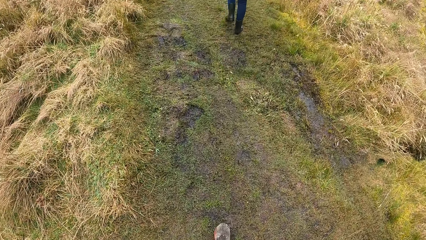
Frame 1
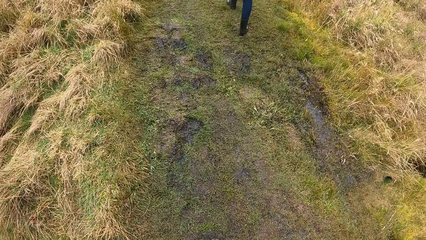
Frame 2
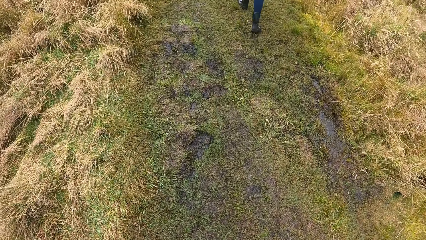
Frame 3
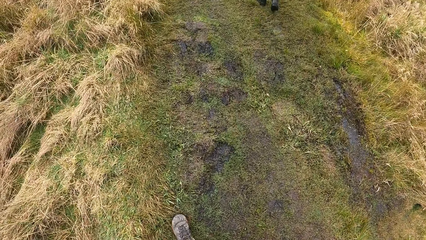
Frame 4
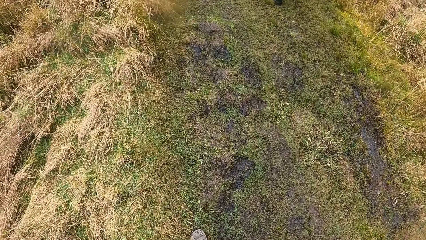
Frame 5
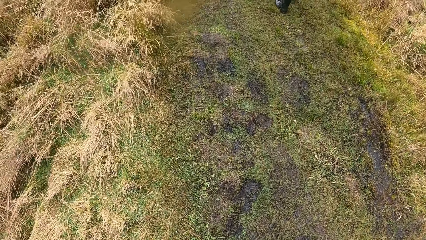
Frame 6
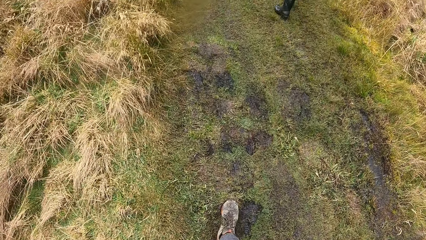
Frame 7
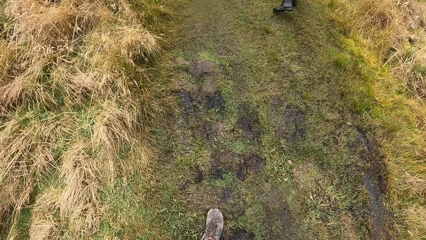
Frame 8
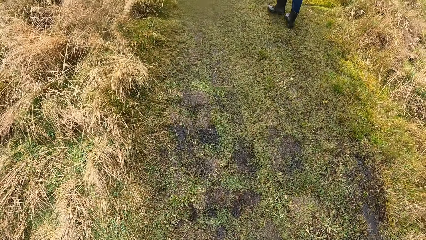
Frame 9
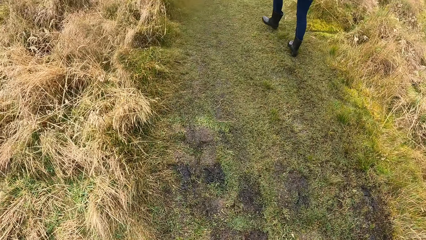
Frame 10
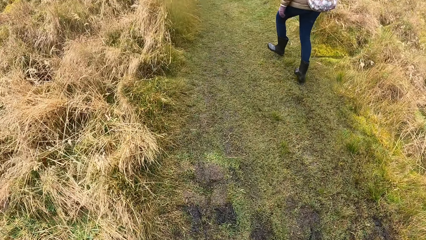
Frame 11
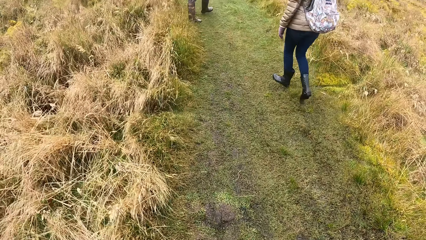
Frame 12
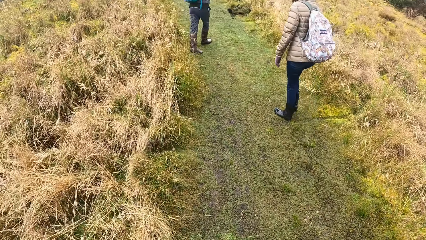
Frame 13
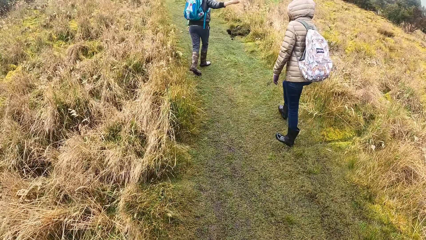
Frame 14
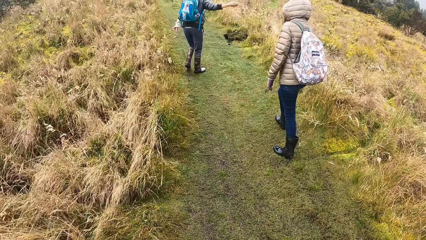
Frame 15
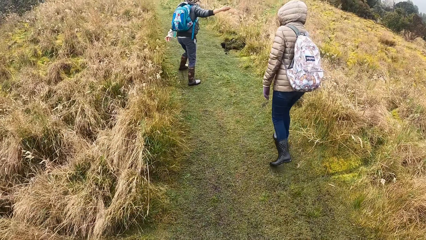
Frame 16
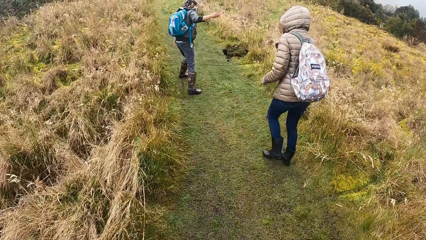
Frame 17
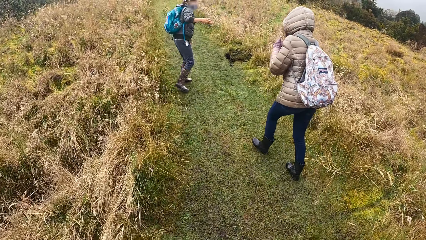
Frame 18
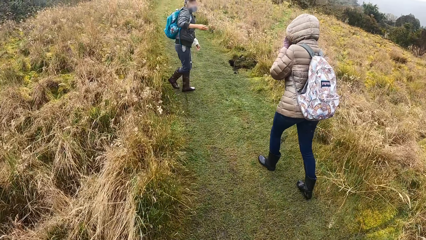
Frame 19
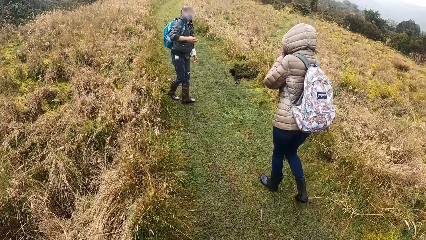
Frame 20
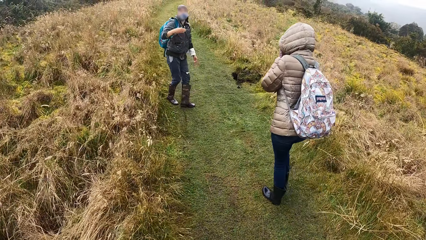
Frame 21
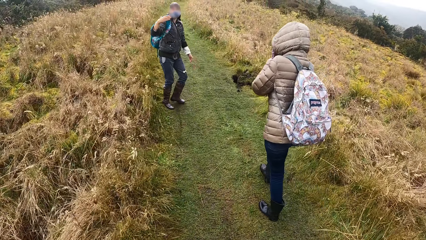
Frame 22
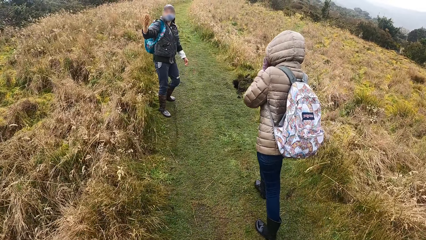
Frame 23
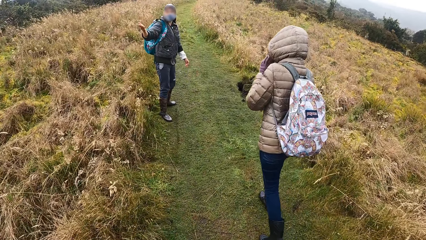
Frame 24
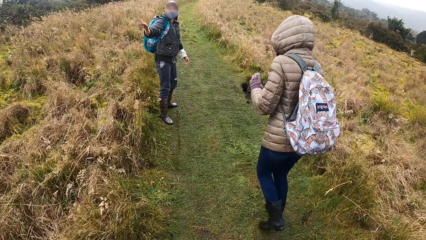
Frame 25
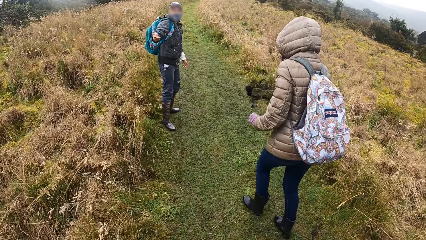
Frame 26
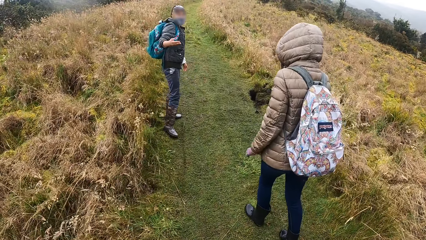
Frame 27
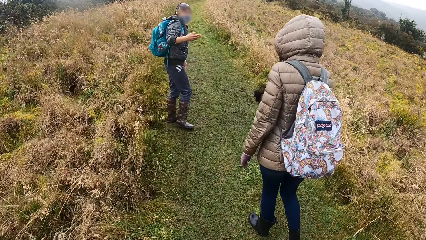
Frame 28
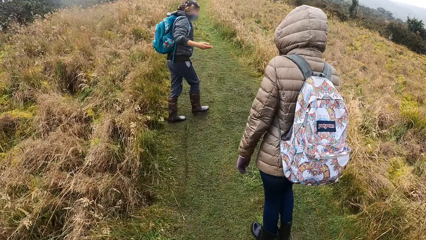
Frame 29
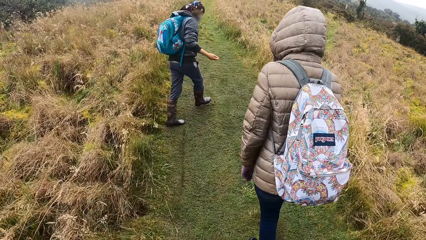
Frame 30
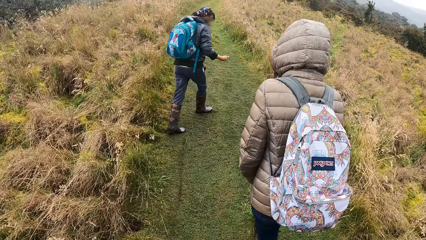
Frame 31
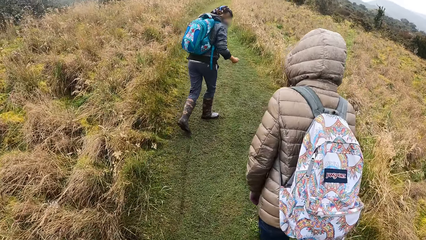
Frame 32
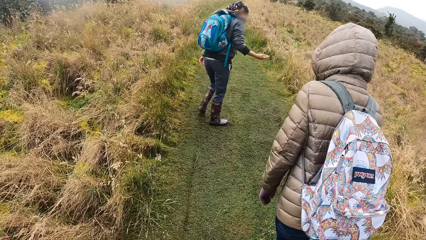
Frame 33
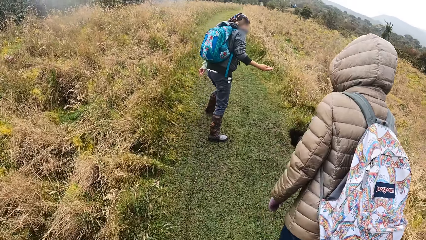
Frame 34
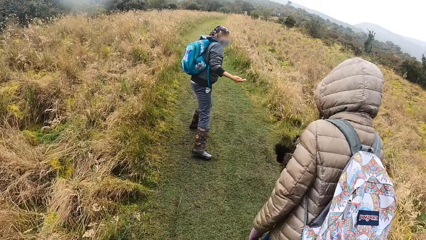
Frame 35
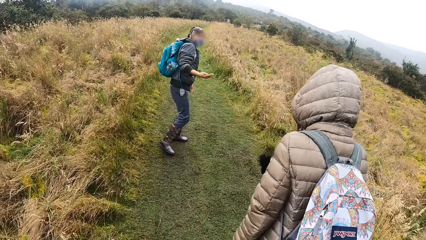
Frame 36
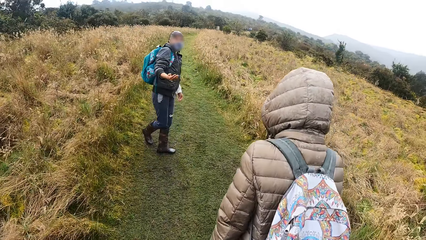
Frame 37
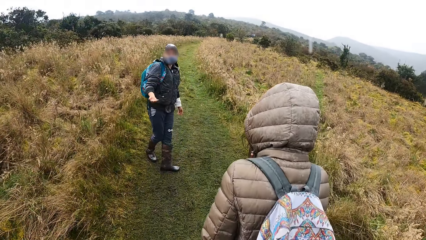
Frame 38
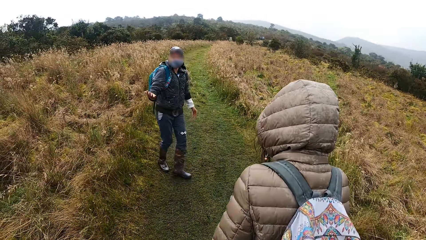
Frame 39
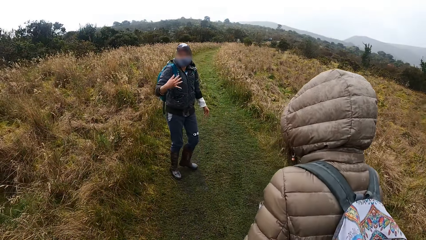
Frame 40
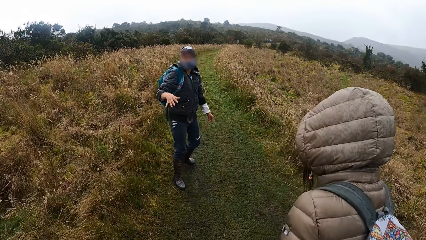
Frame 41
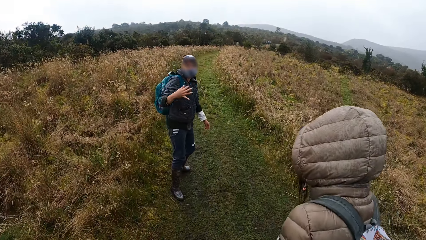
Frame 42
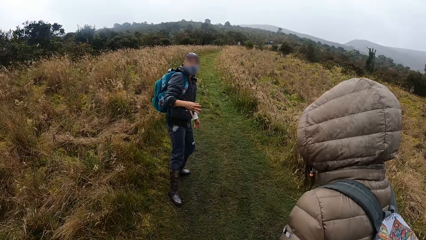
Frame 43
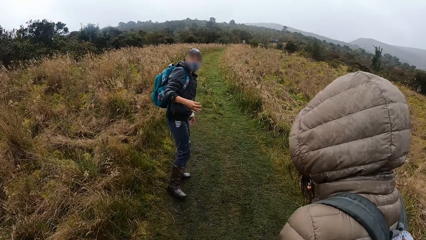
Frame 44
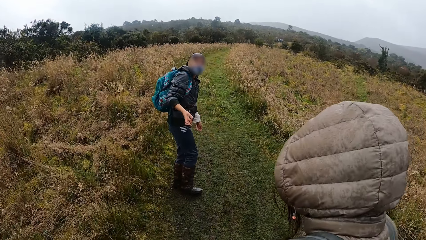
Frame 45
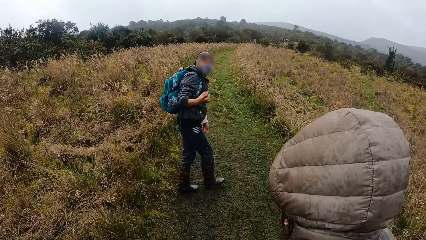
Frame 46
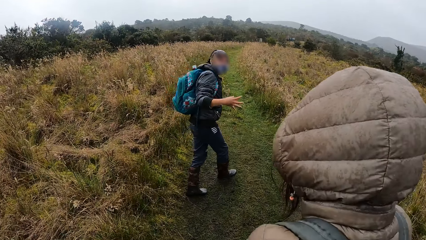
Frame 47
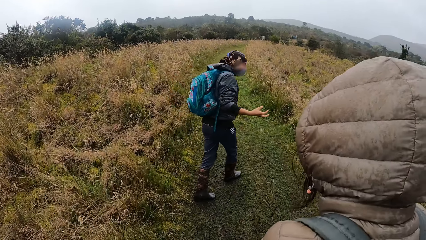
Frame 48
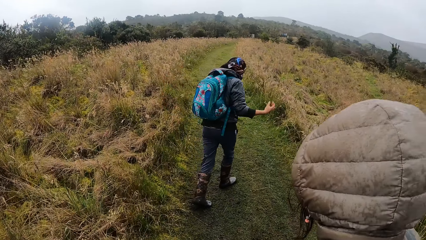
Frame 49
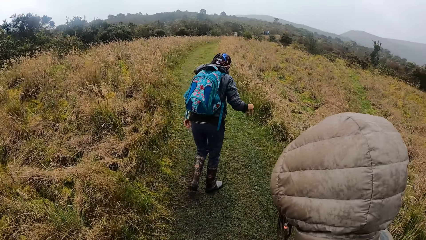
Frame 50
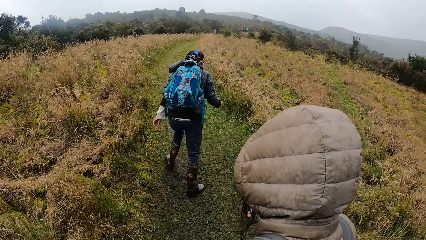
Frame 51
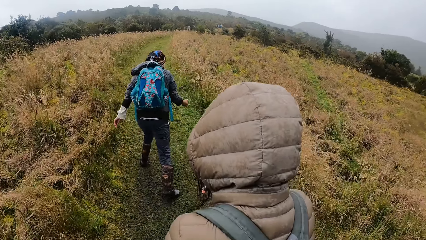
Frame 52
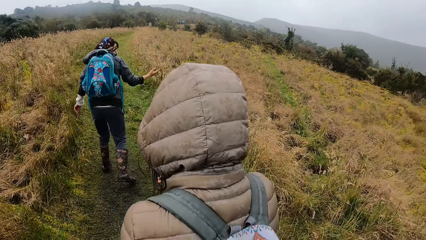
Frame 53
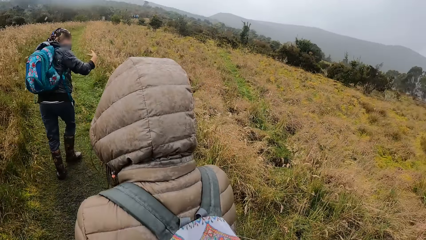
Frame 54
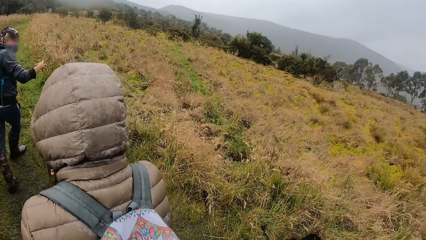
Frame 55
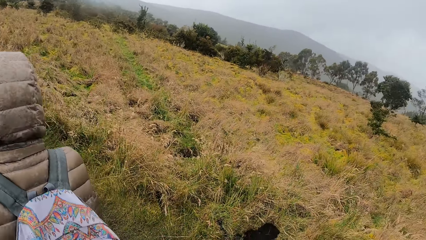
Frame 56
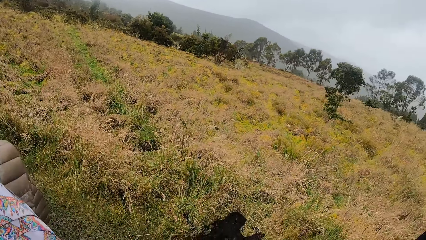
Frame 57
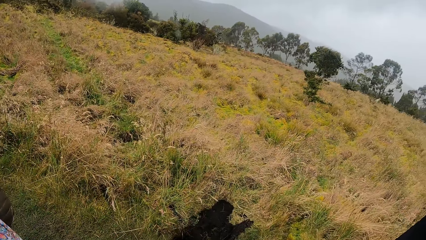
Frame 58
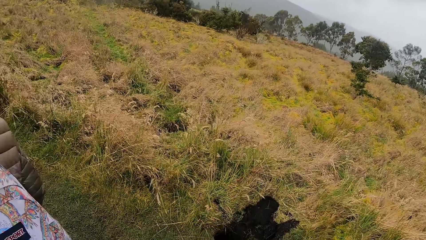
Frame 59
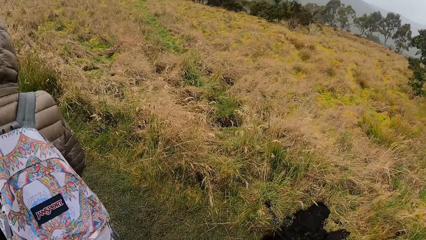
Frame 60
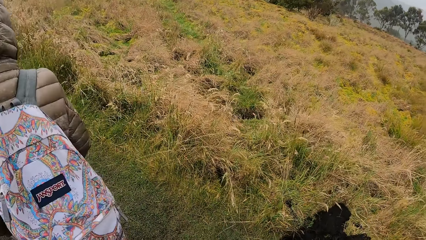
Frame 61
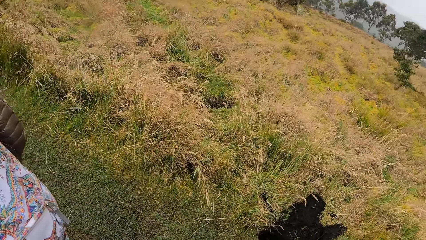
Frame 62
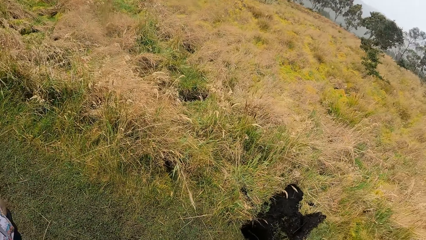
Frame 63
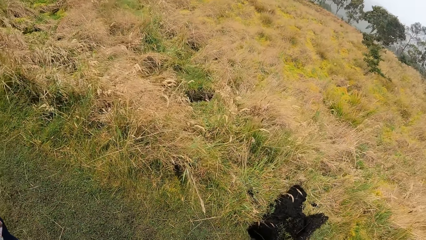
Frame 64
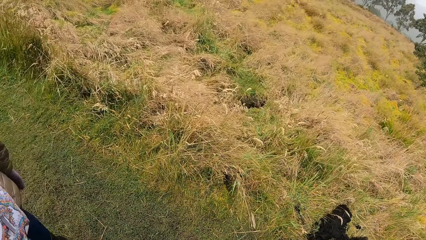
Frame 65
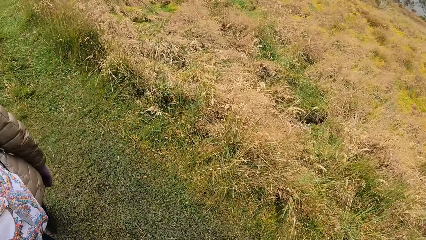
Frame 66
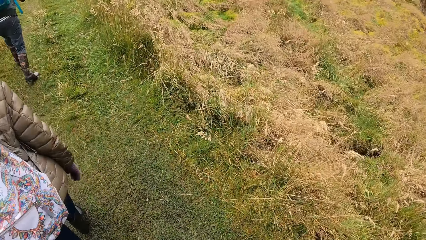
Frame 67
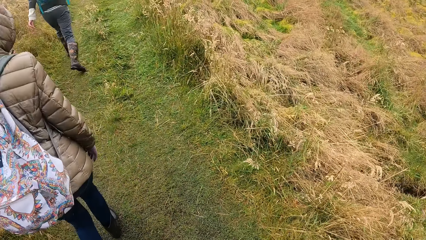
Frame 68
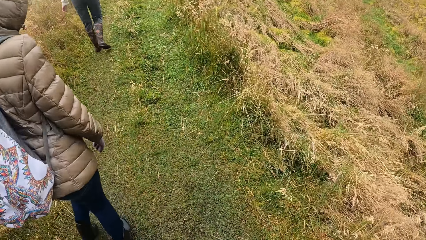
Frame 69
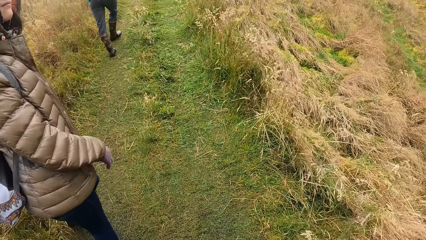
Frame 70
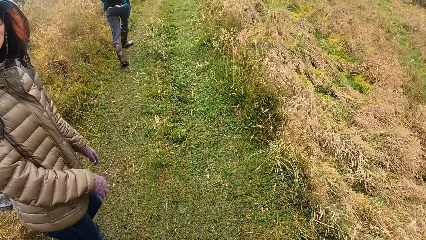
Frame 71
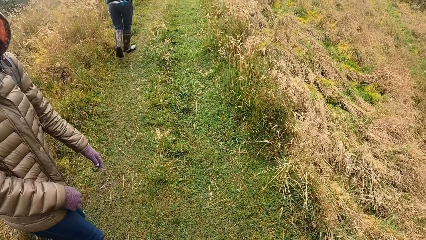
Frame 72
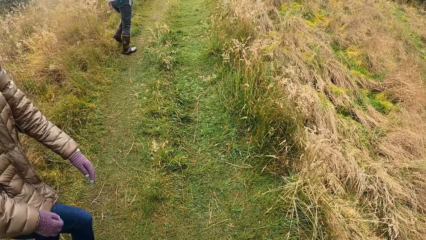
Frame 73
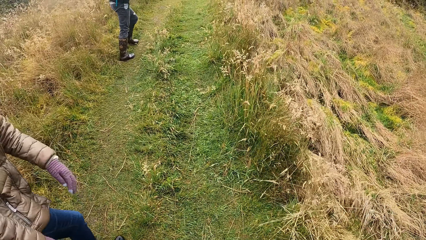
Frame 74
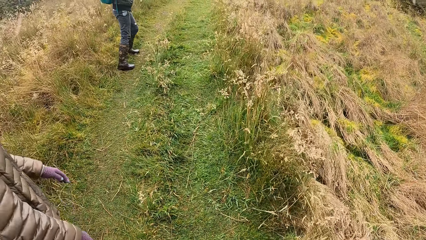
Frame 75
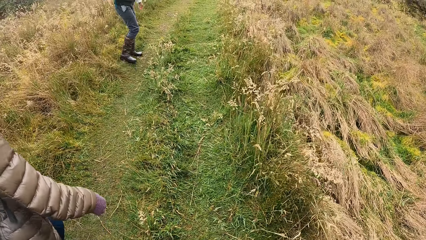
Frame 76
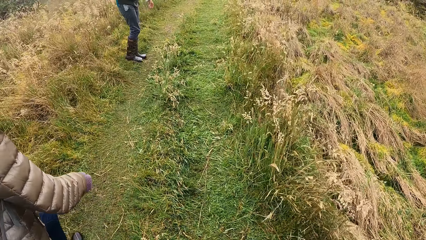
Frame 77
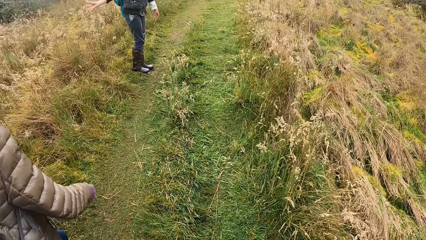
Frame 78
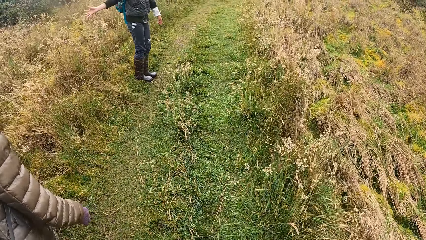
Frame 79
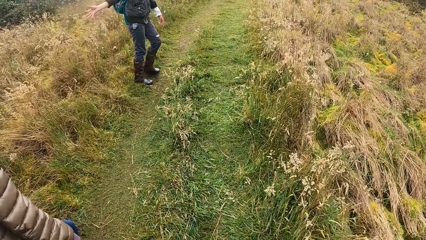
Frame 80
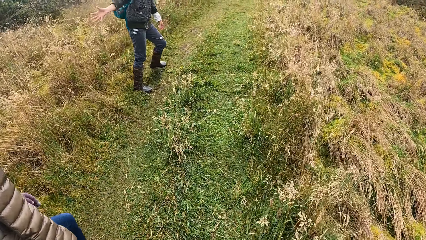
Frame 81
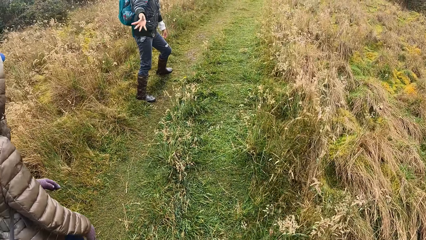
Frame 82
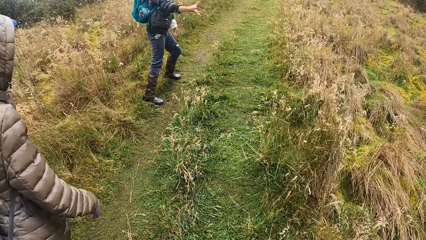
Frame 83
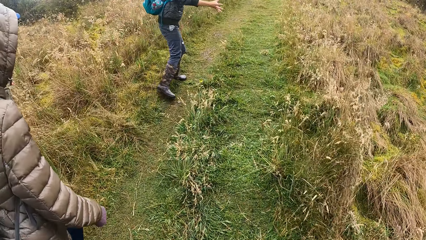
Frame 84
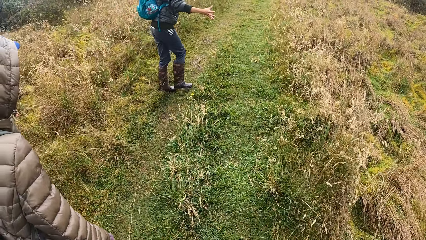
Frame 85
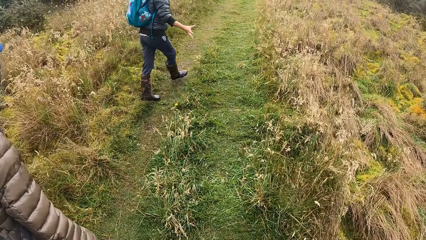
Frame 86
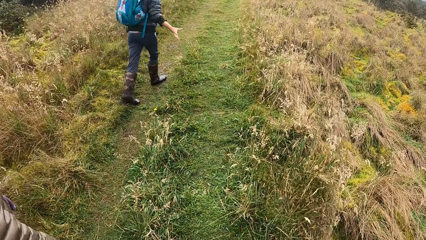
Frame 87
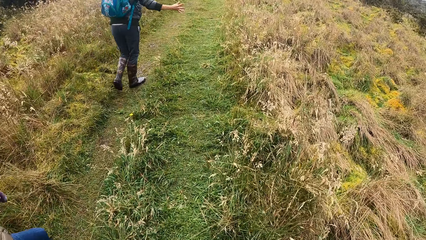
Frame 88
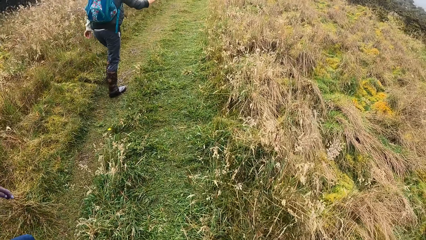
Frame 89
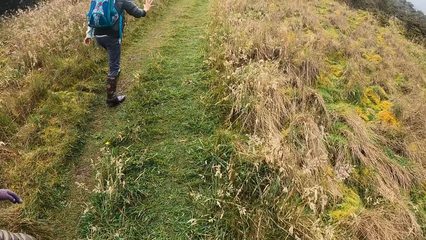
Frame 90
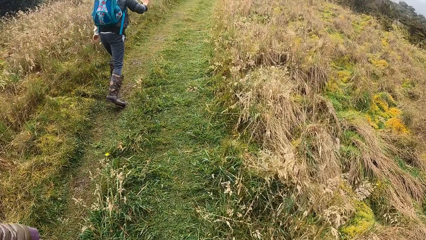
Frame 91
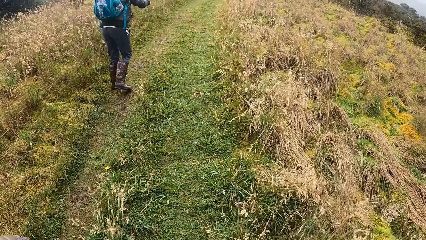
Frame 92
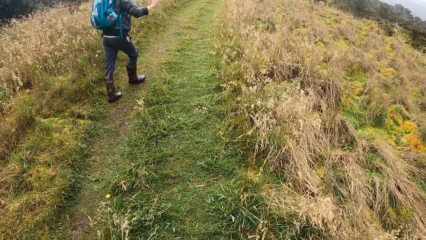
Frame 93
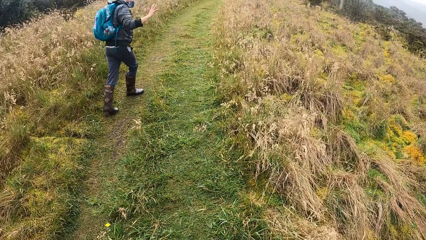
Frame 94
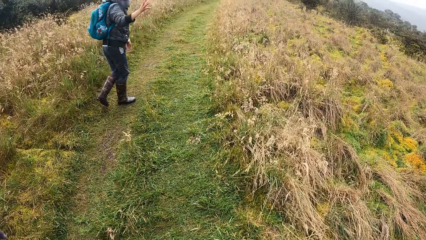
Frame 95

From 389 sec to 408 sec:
The camera wearer looks around the field. They walk along a path in the field.
